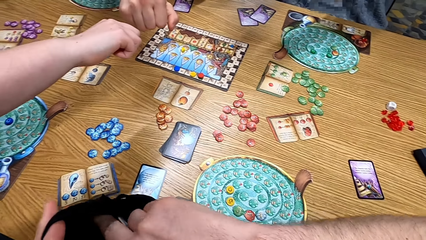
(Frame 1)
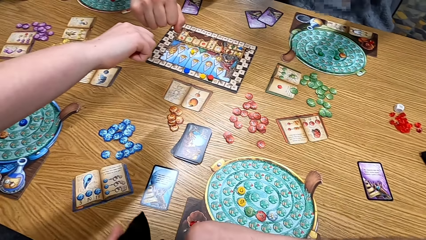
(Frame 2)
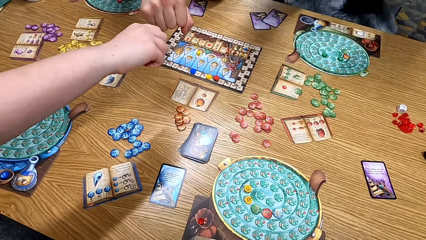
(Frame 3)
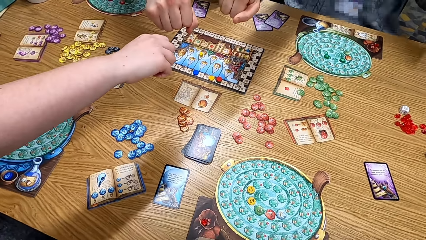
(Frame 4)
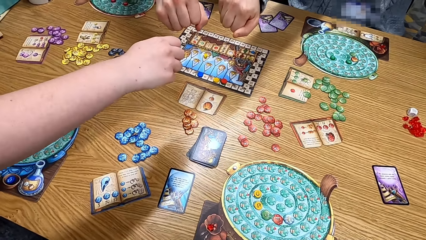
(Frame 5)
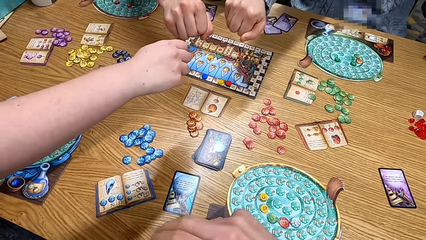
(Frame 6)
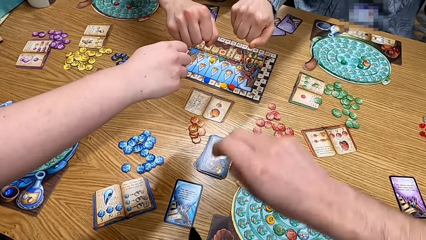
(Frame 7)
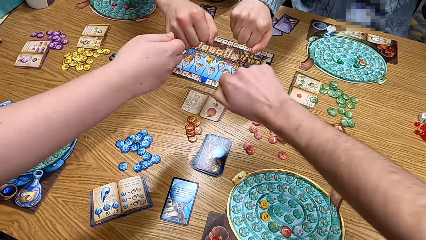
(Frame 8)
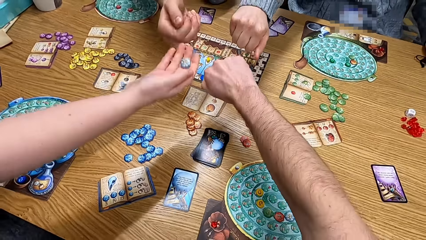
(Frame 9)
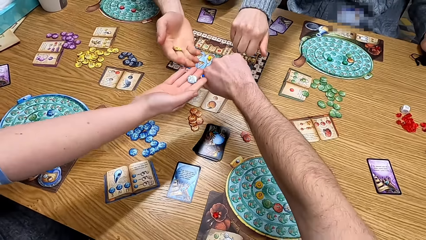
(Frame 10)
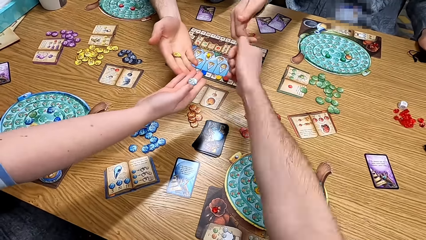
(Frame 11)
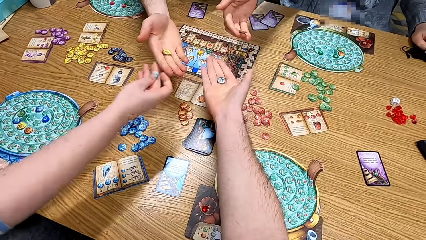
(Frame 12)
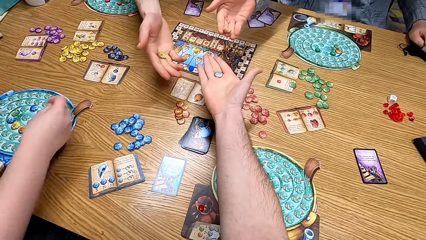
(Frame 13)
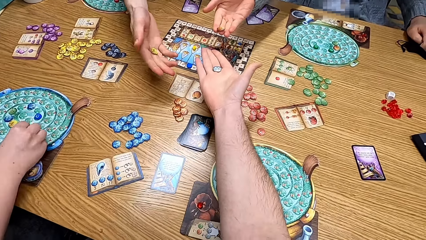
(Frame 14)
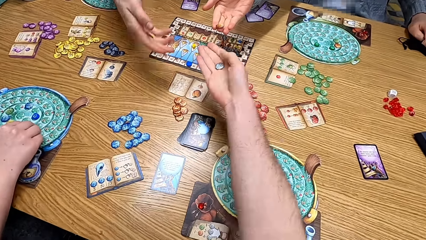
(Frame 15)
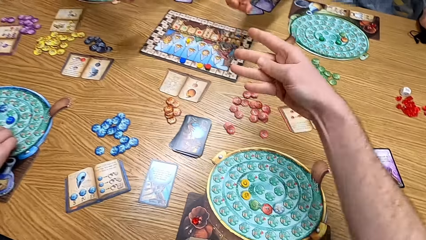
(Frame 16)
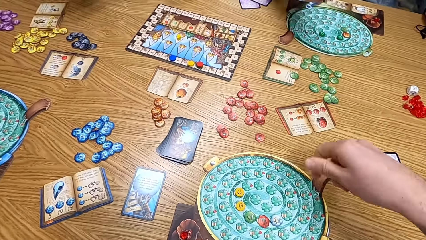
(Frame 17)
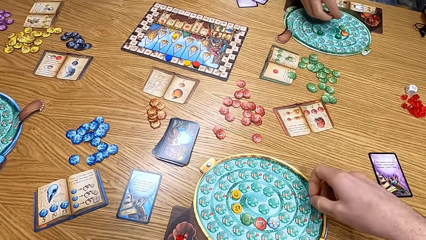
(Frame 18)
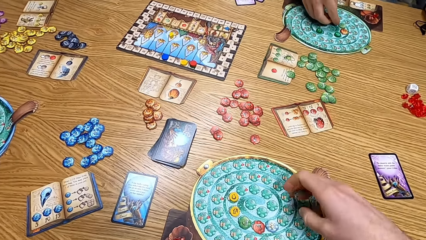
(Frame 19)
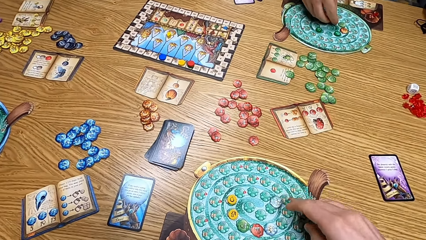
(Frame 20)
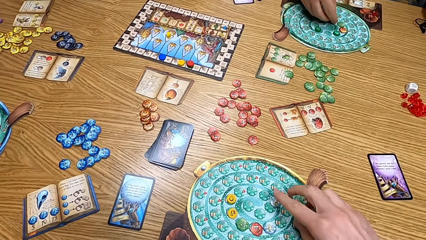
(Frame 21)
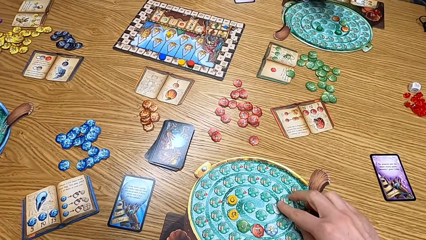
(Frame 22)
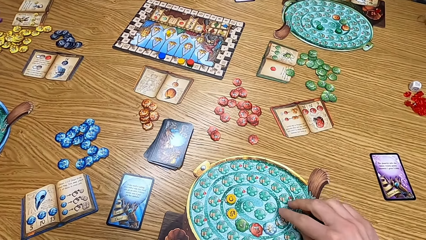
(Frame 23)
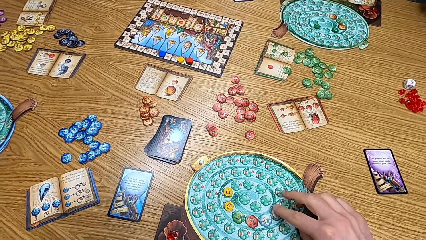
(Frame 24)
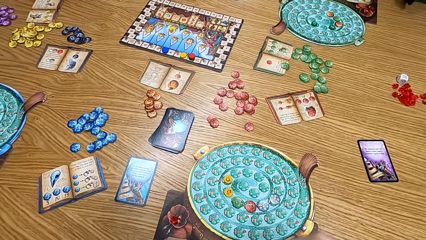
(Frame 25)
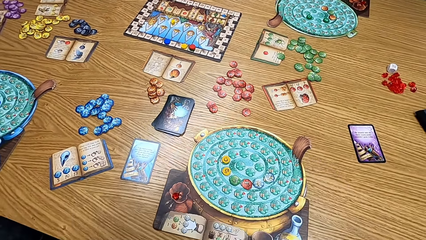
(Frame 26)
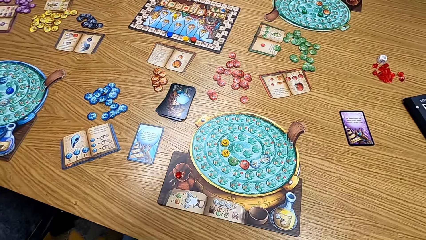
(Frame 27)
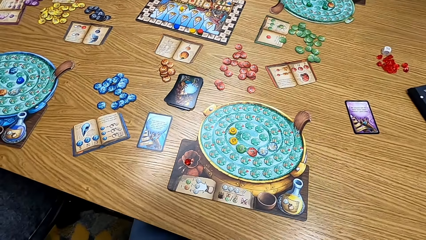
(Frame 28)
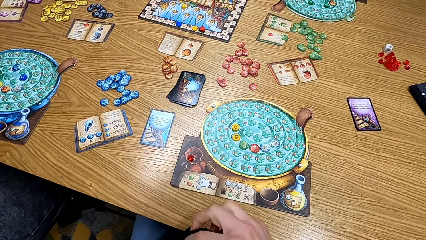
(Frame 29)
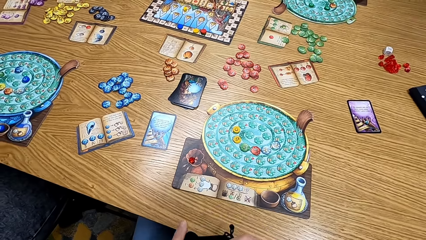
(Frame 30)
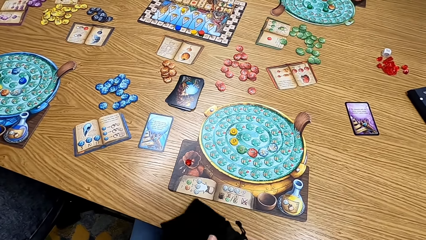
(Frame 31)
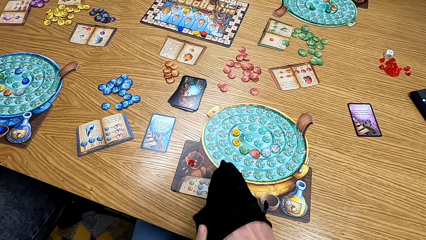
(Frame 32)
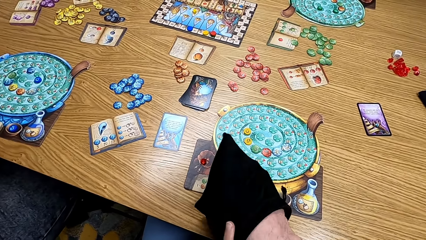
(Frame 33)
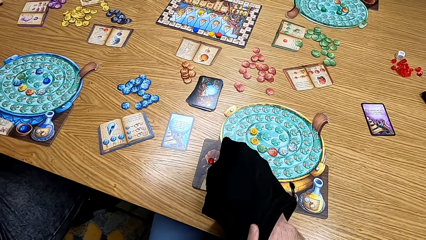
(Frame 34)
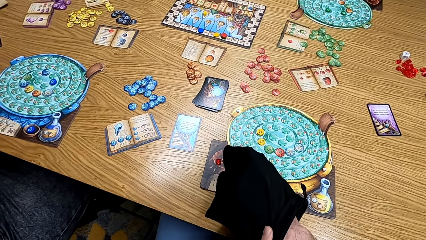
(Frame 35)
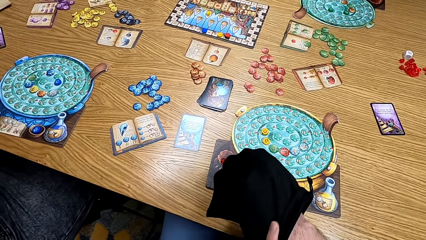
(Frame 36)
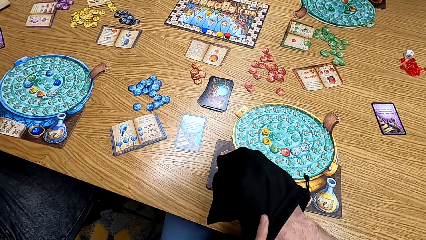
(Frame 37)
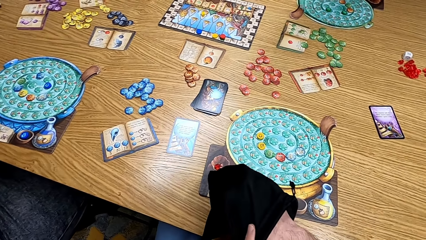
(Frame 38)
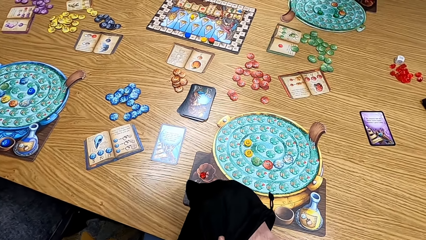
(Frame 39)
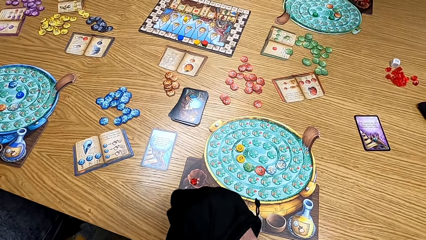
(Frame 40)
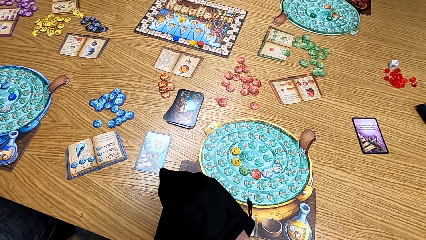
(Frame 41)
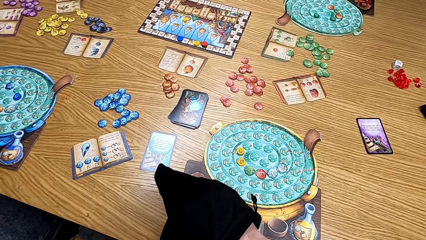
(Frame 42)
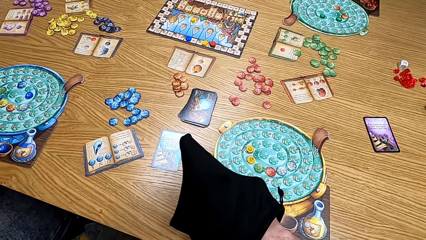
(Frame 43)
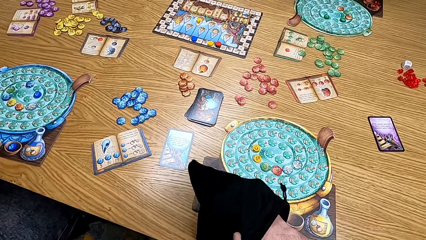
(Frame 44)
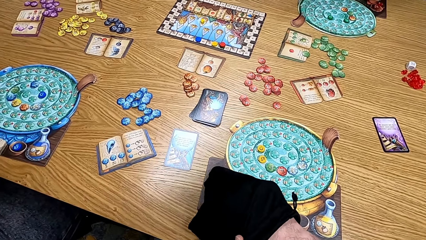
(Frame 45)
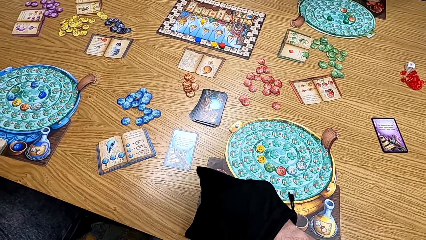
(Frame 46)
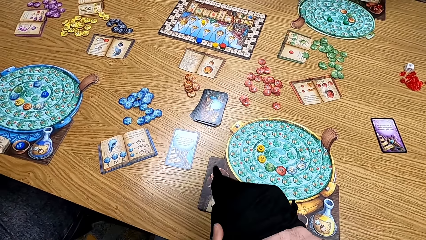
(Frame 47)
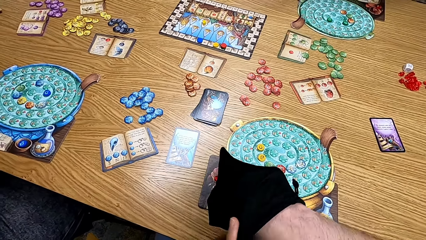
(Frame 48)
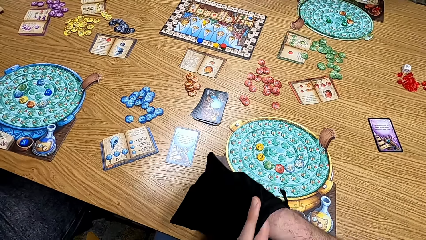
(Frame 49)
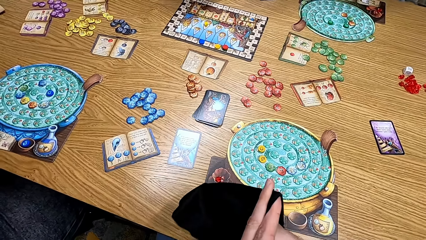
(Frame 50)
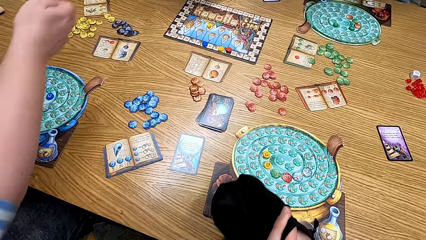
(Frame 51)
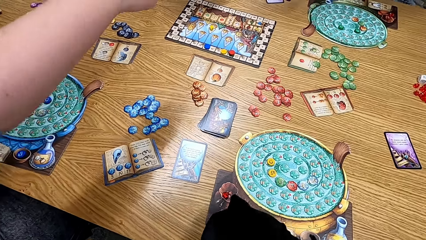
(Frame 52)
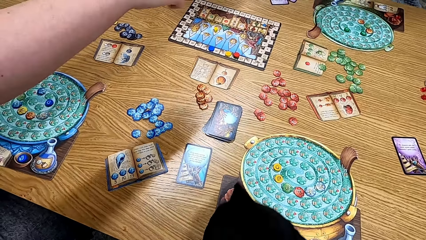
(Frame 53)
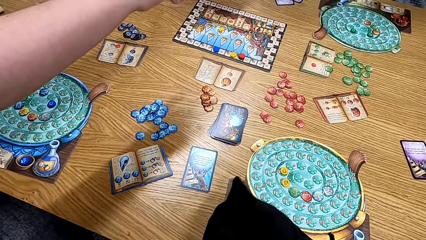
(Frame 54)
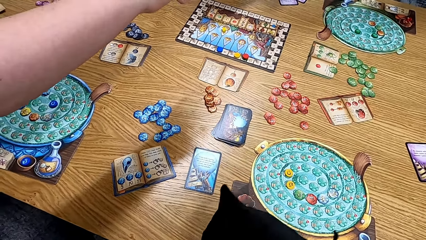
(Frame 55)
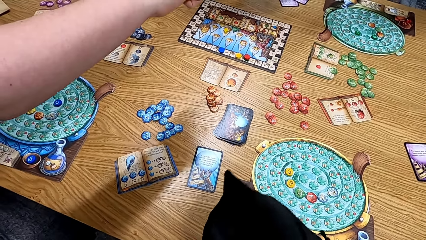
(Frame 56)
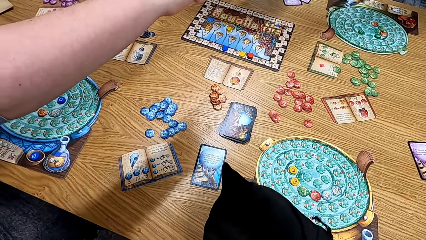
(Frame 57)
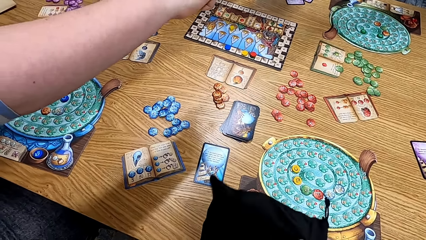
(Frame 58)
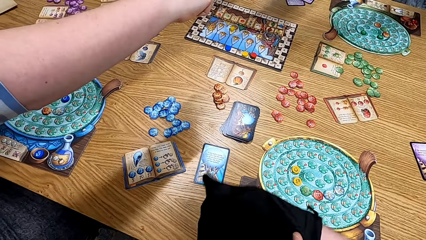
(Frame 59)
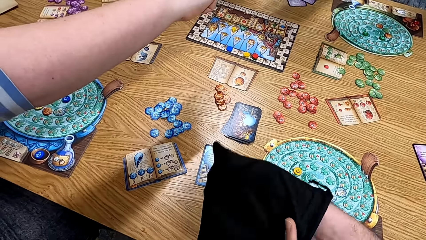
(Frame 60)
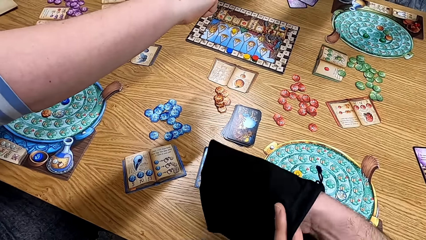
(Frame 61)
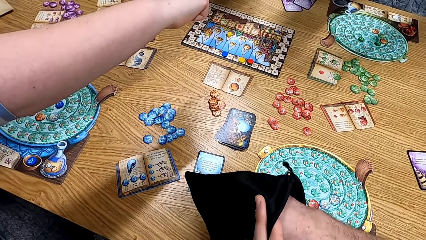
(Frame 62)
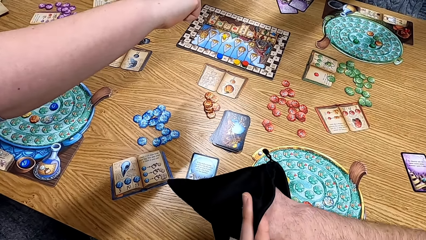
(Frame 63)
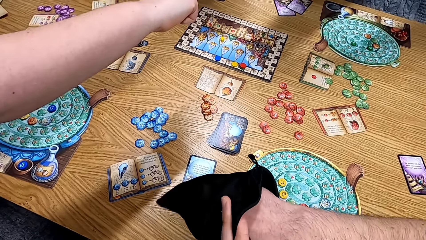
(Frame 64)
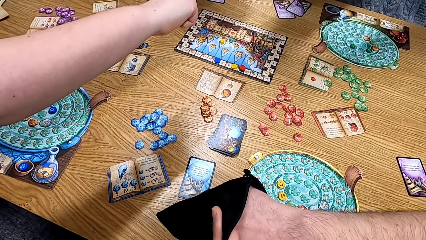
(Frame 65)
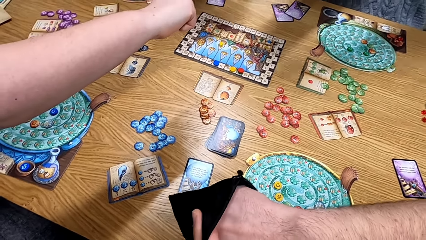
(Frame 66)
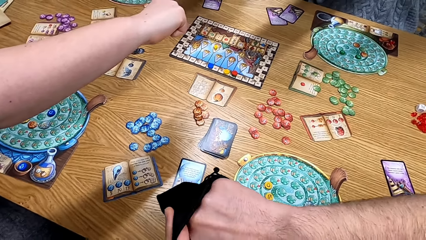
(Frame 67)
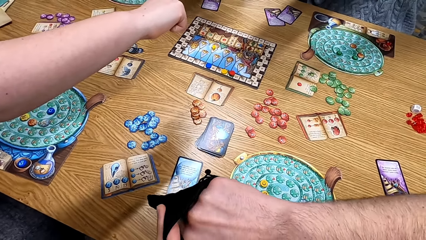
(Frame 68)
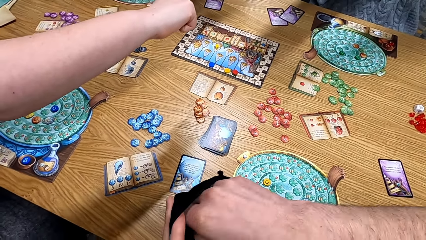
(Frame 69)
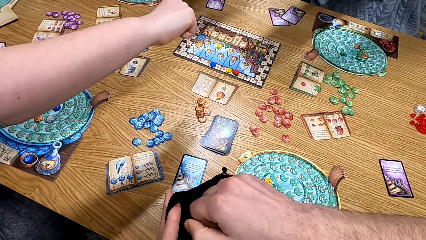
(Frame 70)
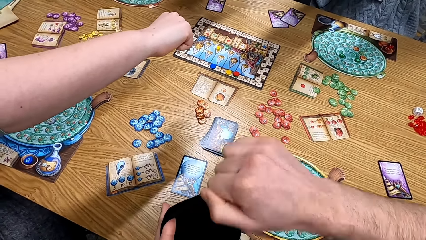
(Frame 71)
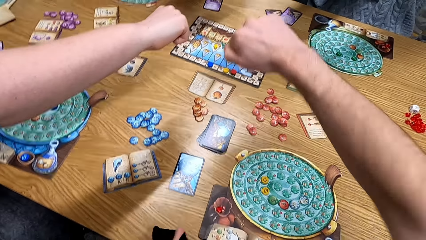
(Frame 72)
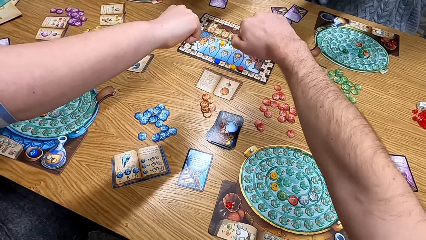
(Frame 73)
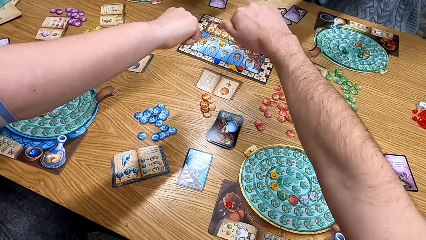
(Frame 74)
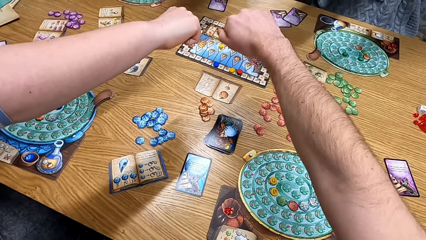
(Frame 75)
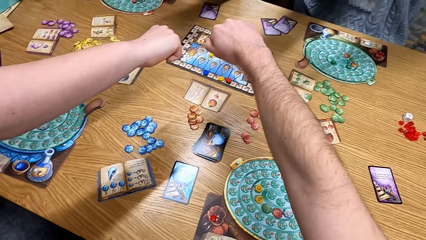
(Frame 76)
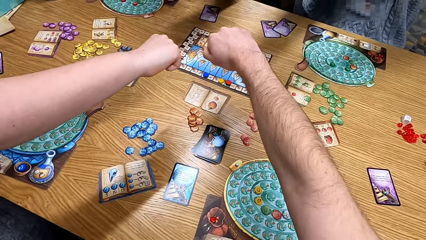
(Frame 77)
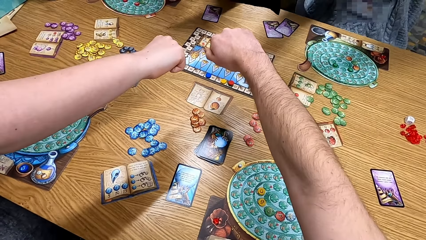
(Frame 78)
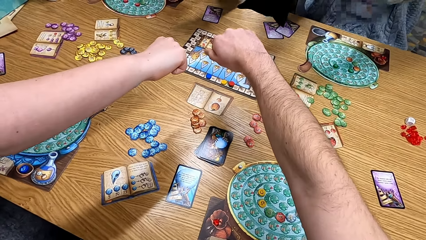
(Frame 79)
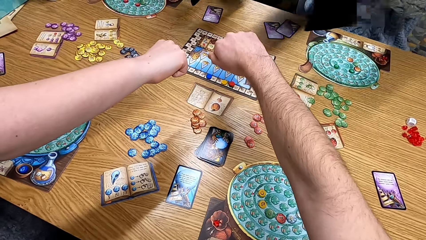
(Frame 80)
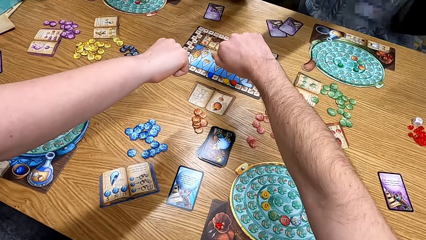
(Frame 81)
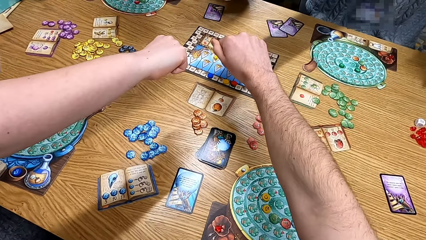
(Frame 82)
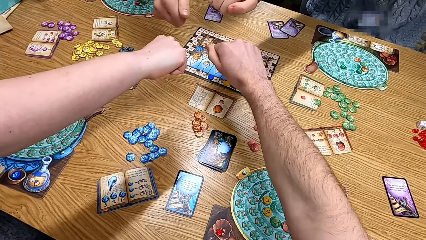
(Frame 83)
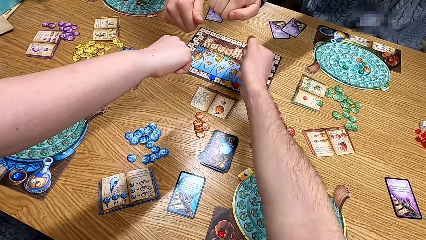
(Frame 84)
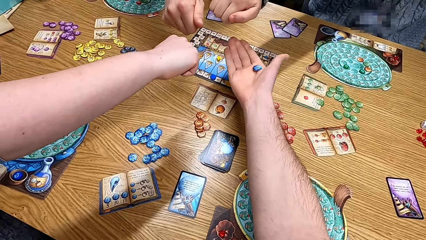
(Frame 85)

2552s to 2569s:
A man stretches the hand. A lady stretches the hand. The camera wearer stretches the hand. The first man and another man show off the cards on the hands. Another lady puts the card down. The camera wearer plays the board game. The first lady plays the board game. The camera wearer puts the card down. He touches the bag. He picks up the card from the table. He looks at the table. The other lady stretches the hand. The camera wearer shakes the bag. He puts his hands on the table and stretches the hand.
